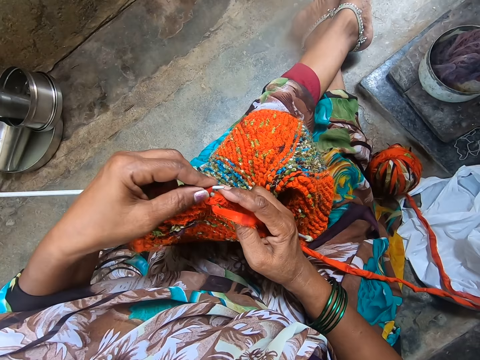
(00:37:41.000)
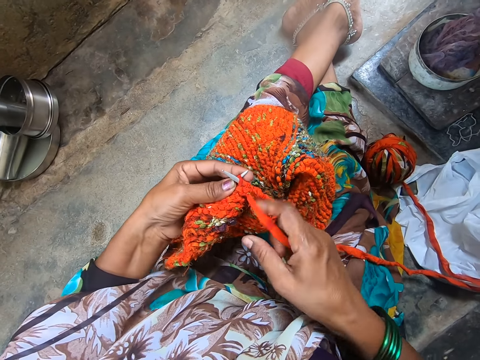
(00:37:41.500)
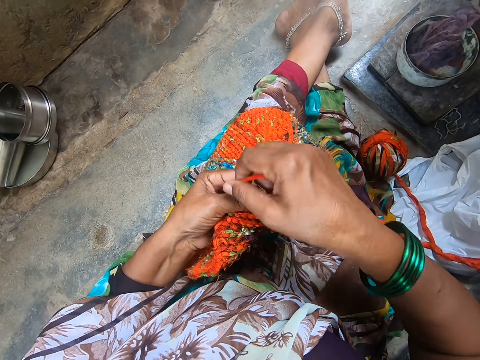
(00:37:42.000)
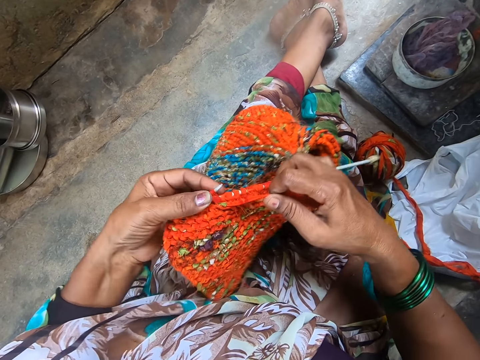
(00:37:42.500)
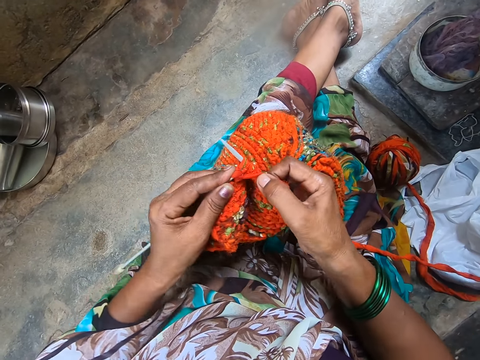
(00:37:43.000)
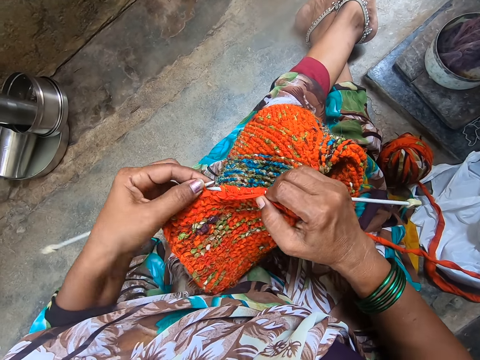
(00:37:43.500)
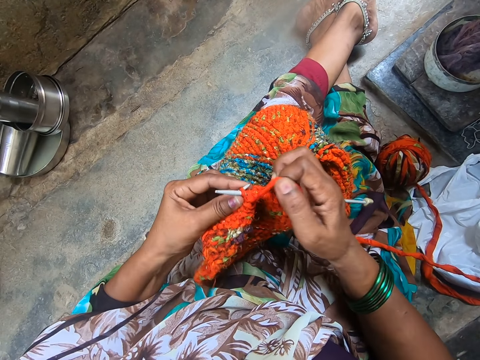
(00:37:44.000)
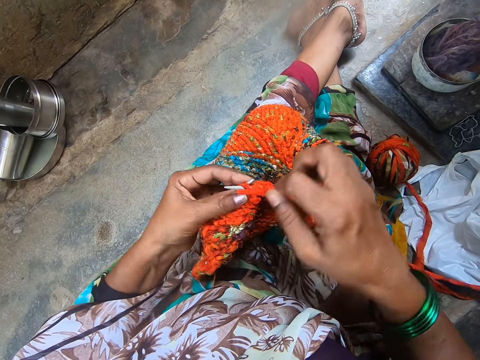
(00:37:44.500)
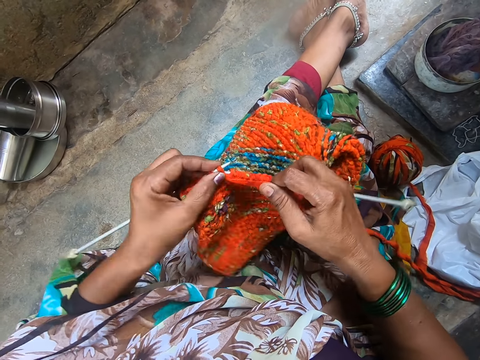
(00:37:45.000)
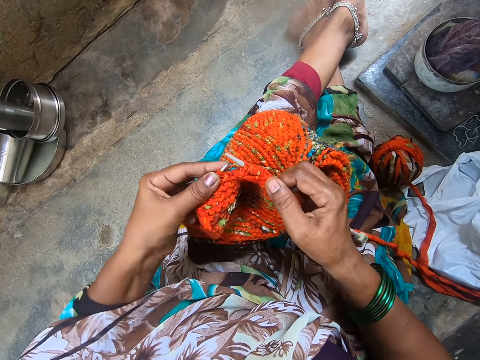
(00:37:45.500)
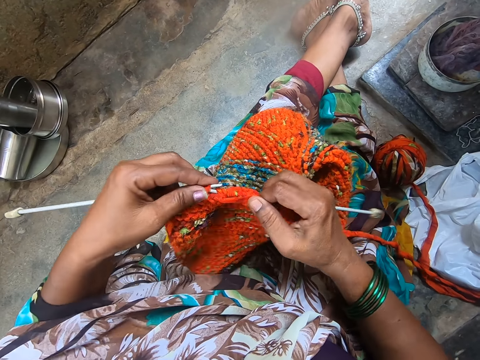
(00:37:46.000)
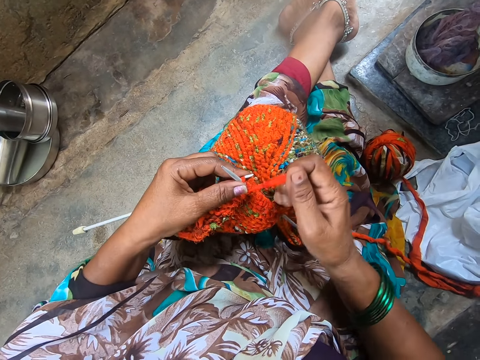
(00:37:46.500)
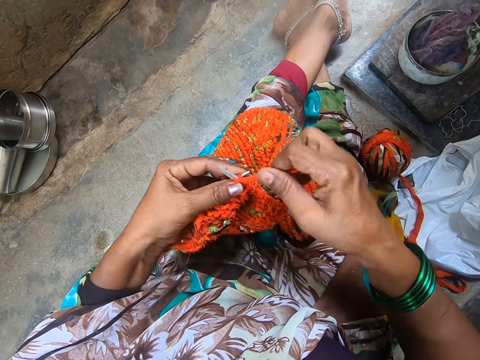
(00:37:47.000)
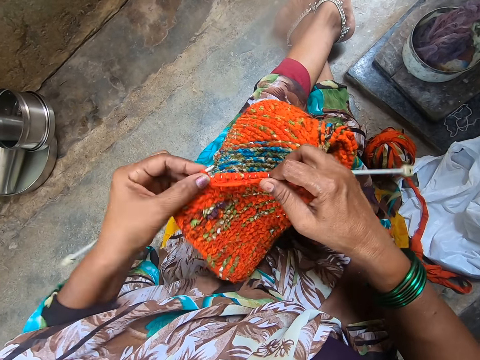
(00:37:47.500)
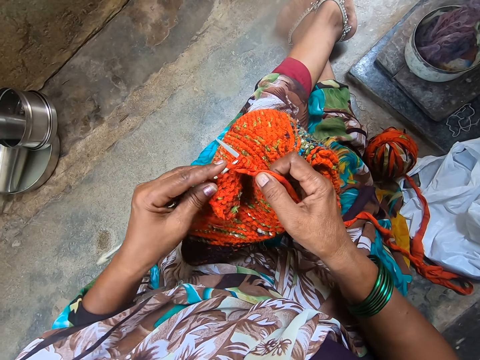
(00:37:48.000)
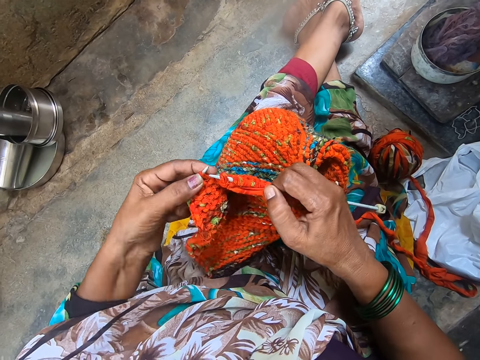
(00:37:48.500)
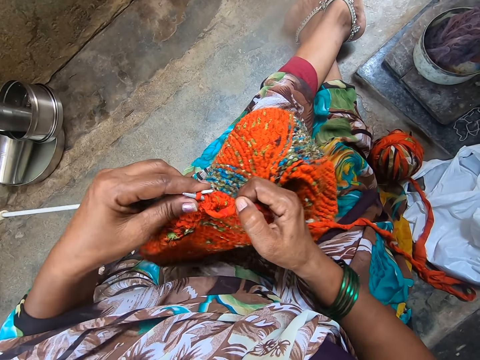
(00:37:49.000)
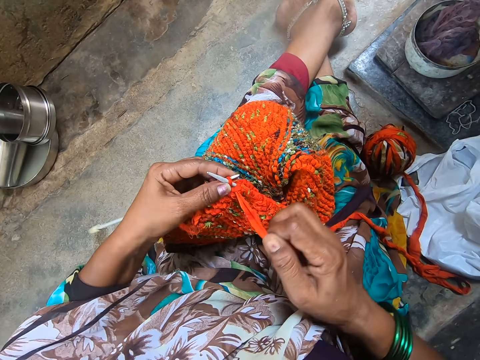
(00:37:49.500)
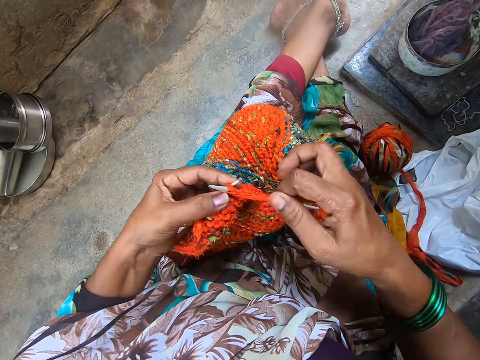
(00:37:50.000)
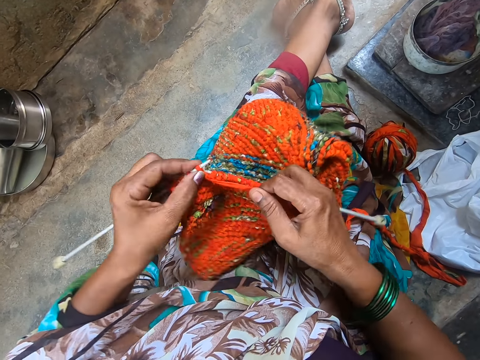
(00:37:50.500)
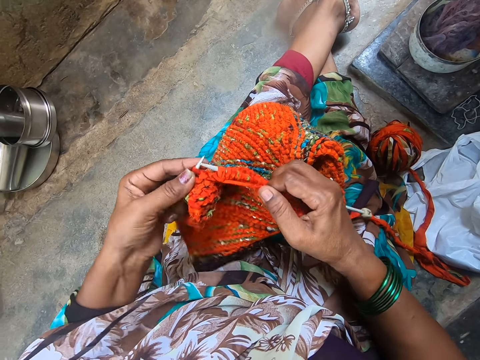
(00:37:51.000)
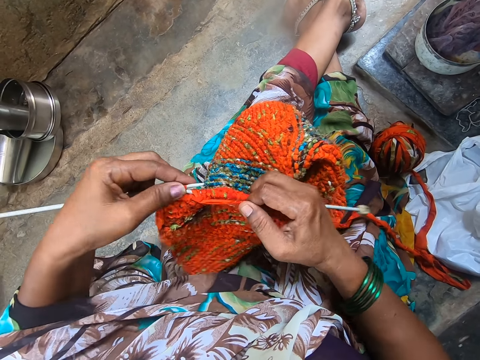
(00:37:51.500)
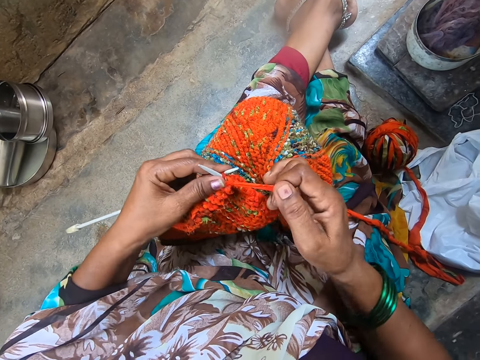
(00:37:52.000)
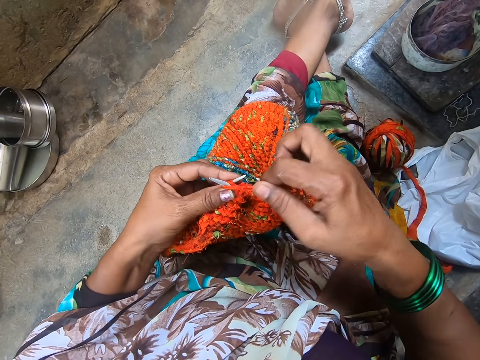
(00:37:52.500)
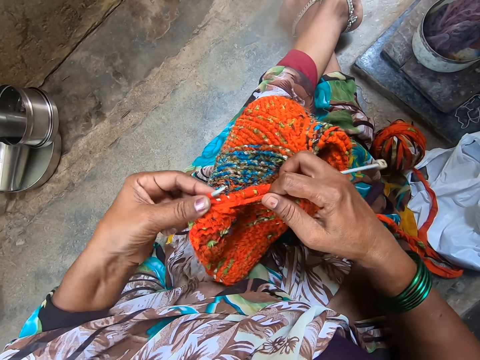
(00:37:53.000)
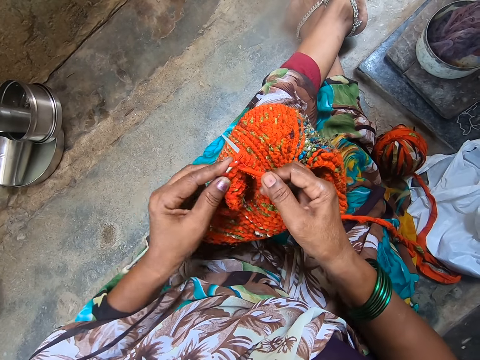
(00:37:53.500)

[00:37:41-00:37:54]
The camera wearer coils a knitting thread on a knitting needle. They knit a piece of fabric with the knitting needle. They coil the knitting thread on the knitting needle. They knit the piece of fabric with the knitting needle. They coil the knitting thread on the knitting needle. They knit the piece of fabric with the knitting needle. They coil the knitting thread on the knitting needle. They knit the piece of fabric with the knitting needle. They coil the knitting thread on the knitting needle.

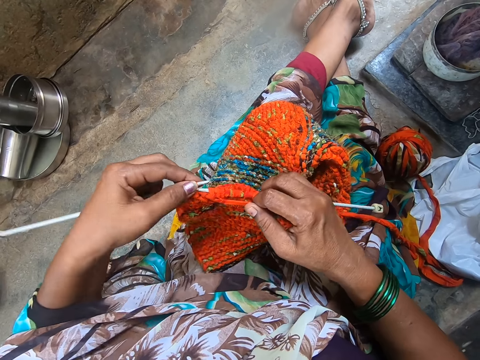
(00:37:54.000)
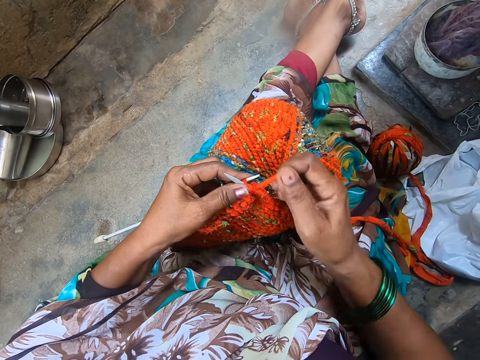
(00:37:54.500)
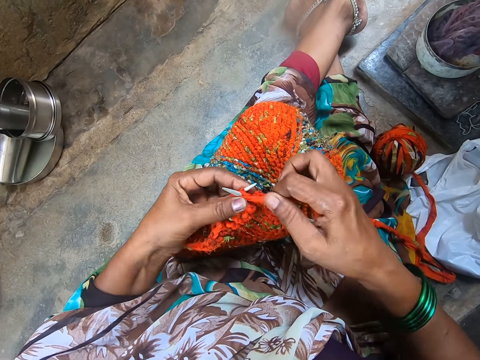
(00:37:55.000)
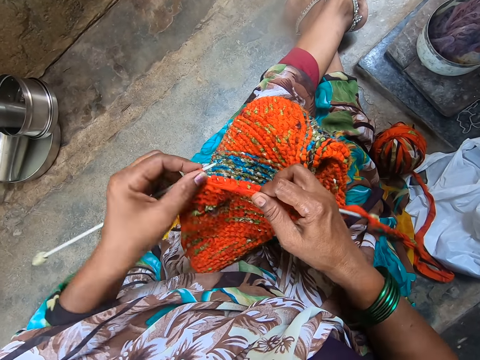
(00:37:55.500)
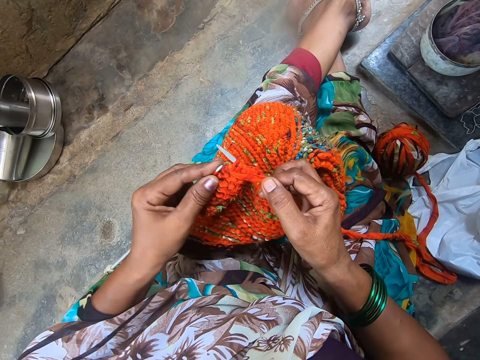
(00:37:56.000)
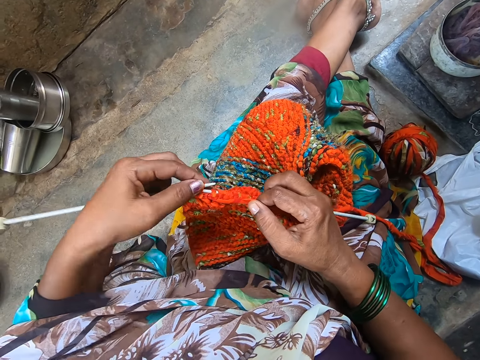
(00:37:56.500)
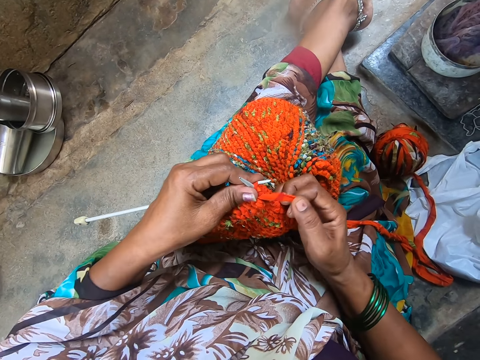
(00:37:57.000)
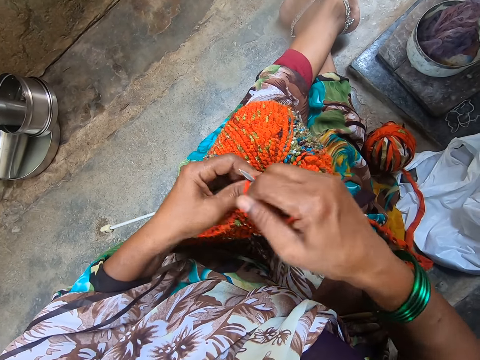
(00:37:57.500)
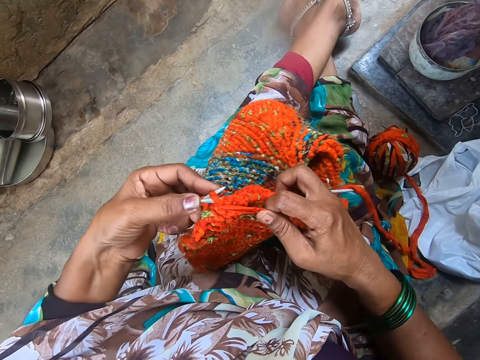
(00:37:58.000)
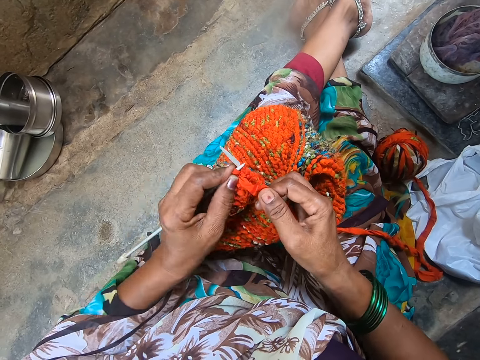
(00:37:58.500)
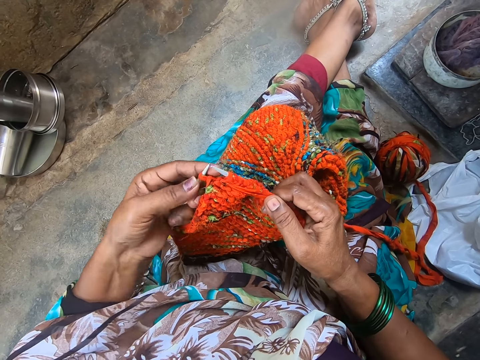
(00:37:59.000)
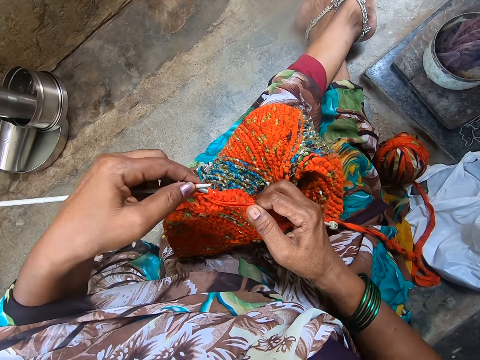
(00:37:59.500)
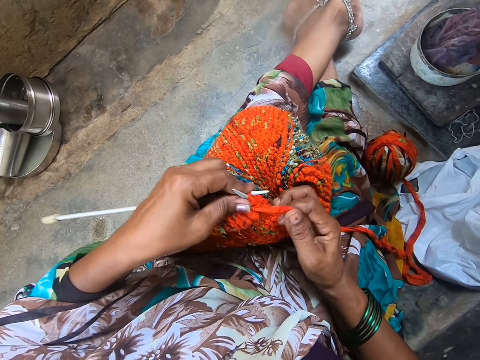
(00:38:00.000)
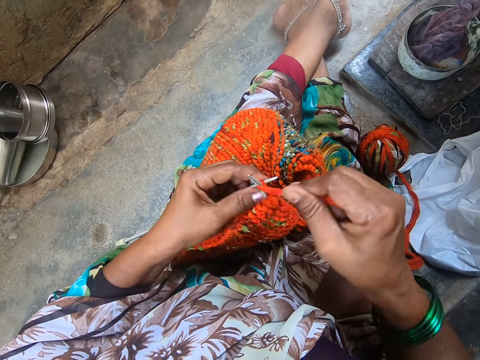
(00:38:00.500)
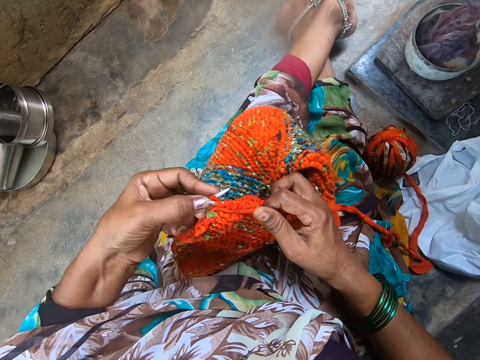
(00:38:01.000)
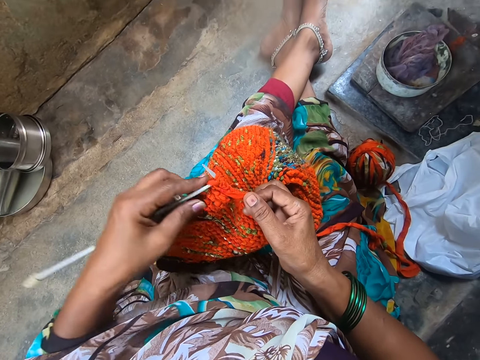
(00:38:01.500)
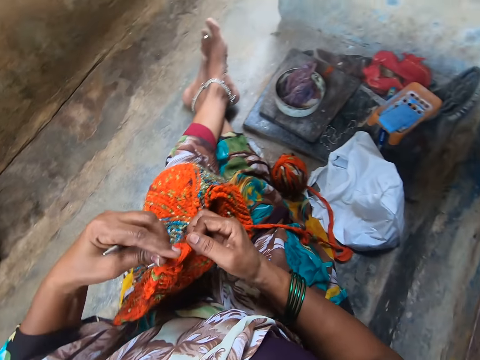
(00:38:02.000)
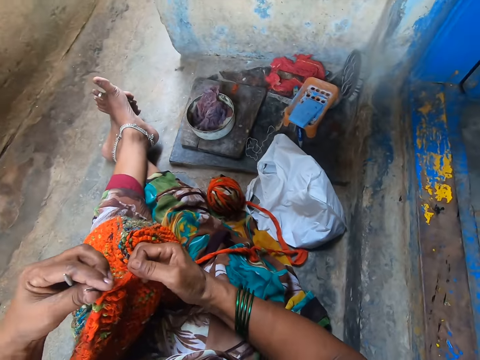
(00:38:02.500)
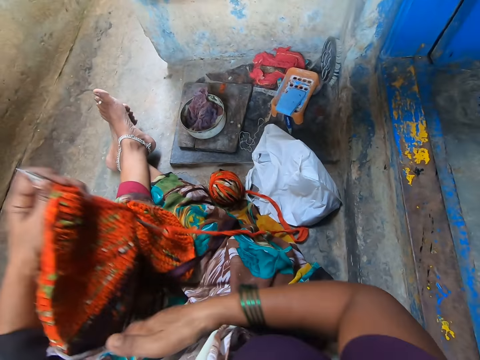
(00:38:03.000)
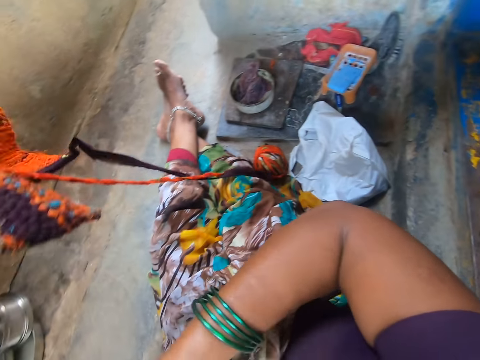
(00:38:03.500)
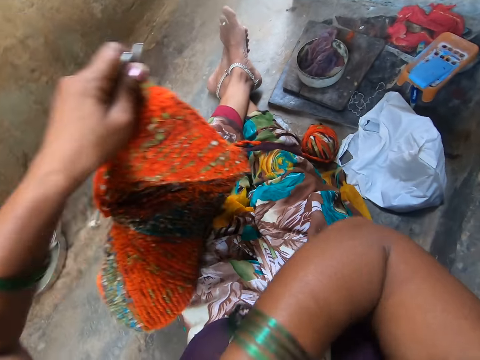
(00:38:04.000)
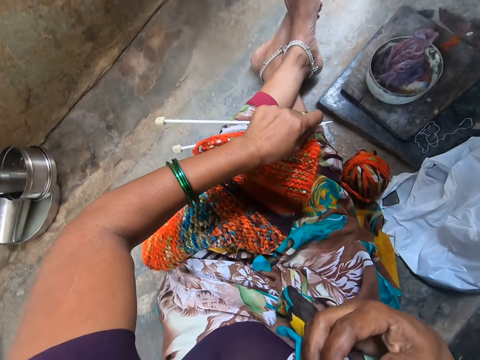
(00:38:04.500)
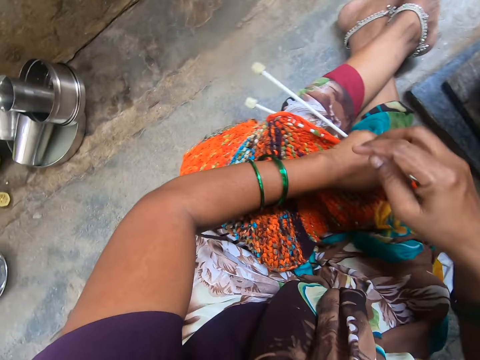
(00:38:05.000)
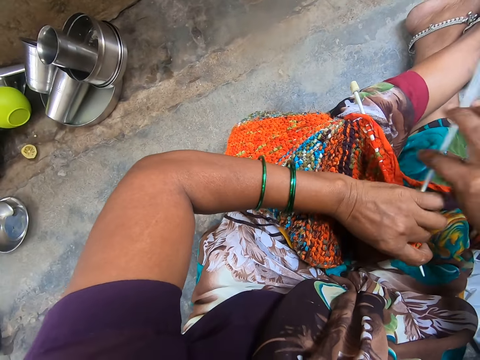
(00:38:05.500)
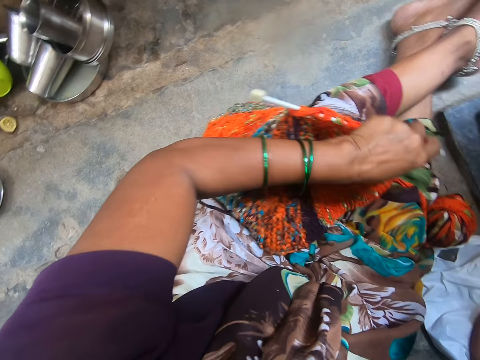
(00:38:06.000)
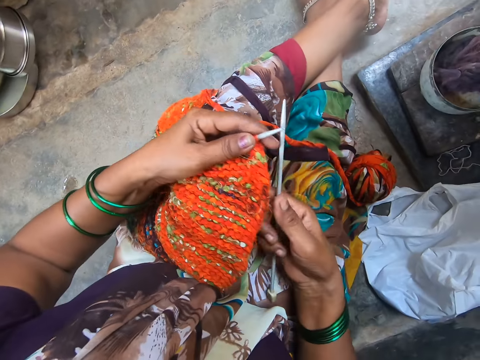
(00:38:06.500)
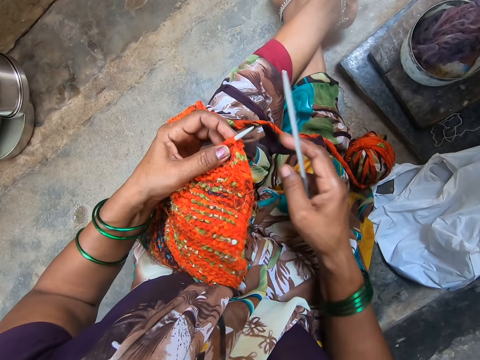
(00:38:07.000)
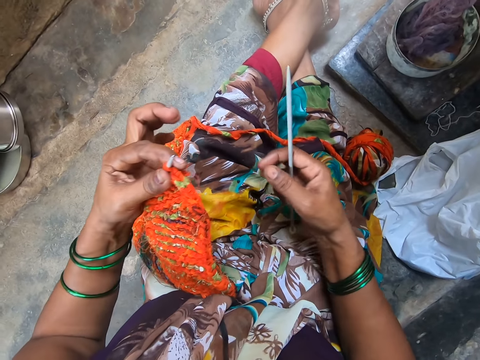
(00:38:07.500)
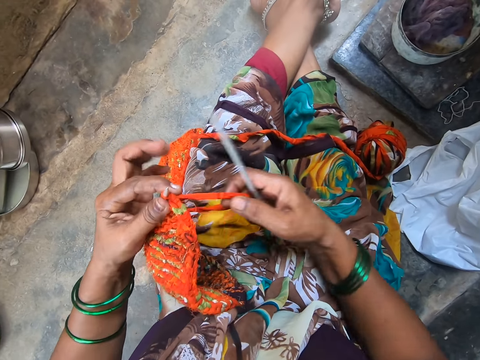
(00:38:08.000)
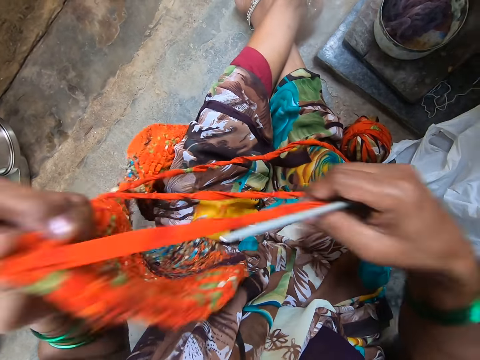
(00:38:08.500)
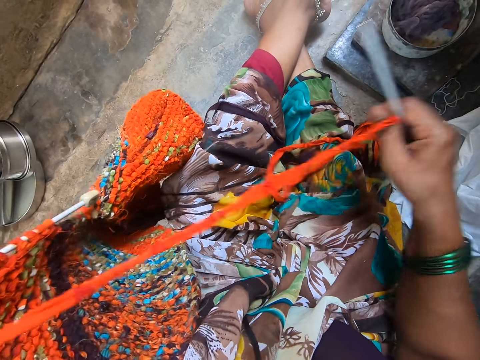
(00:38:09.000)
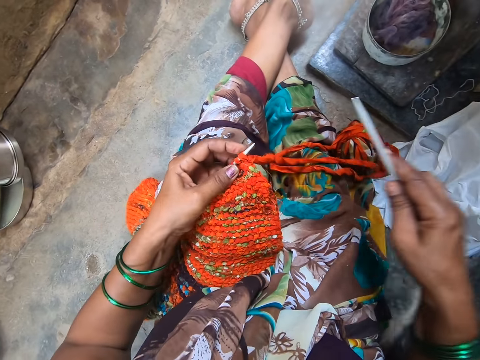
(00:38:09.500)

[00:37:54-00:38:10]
The camera wearer knits a piece of fabric with a knitting needle. She coils a knitting thread on the knitting needle. She knits the piece of fabric with the knitting needle. She coils the knitting thread on the knitting needle. She knits the piece of fabric with the knitting needle. She coils the knitting thread on the knitting needle. She flips the piece of knitted fabric on her lap. She pulls out the knitting needle from the piece of knitted fabric. She stretches the yarn with her hand. She pulls out the knitting thread from the piece of knitted fabric.
